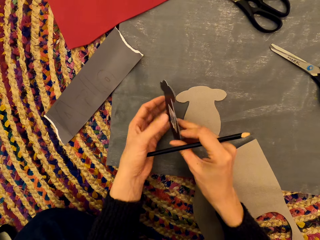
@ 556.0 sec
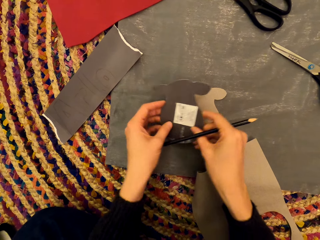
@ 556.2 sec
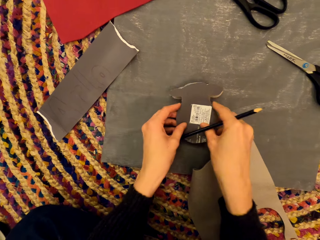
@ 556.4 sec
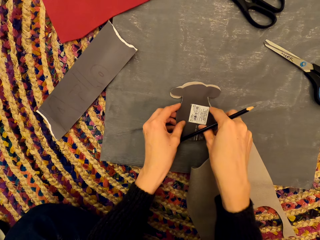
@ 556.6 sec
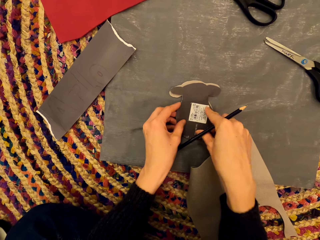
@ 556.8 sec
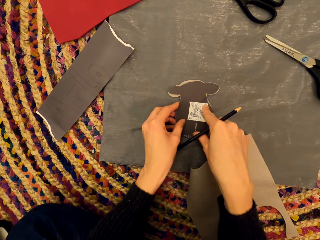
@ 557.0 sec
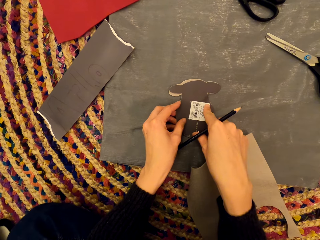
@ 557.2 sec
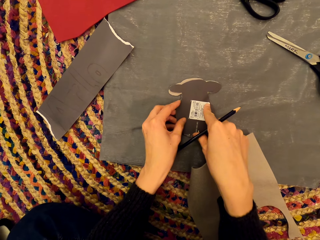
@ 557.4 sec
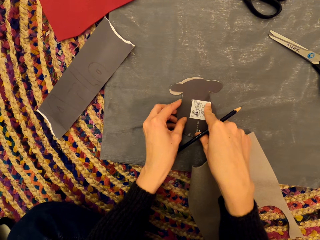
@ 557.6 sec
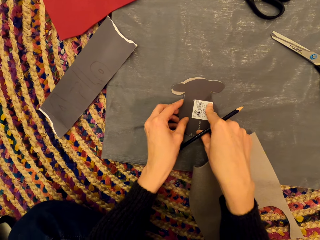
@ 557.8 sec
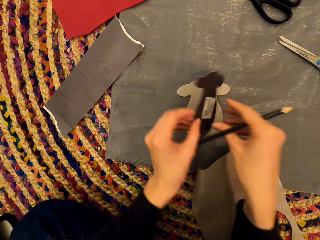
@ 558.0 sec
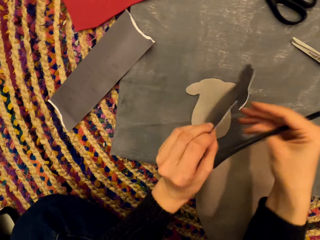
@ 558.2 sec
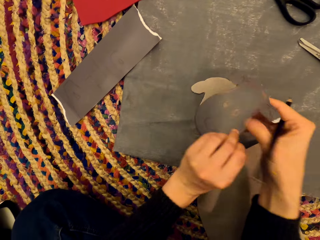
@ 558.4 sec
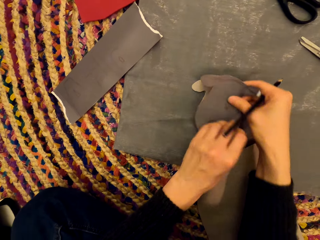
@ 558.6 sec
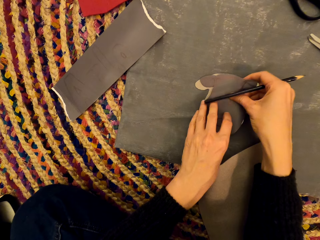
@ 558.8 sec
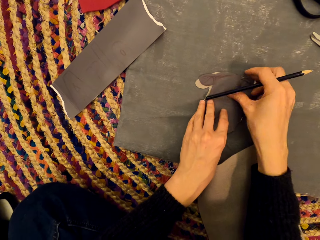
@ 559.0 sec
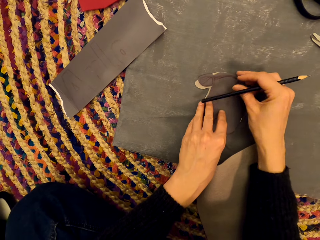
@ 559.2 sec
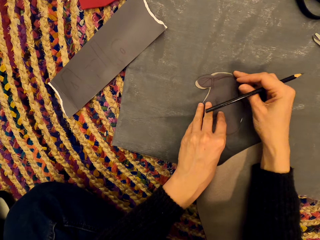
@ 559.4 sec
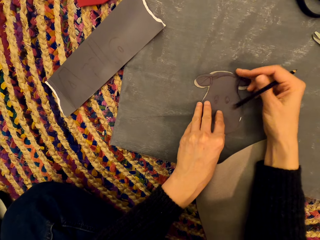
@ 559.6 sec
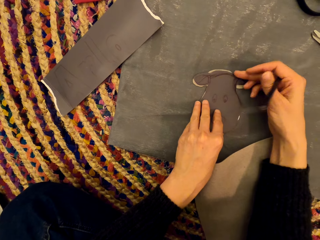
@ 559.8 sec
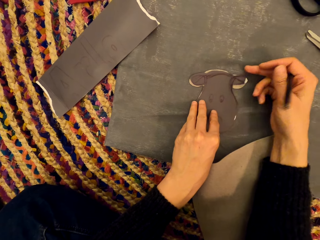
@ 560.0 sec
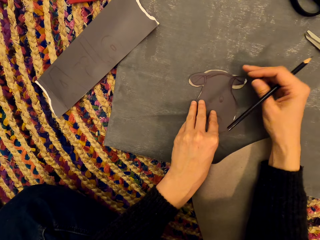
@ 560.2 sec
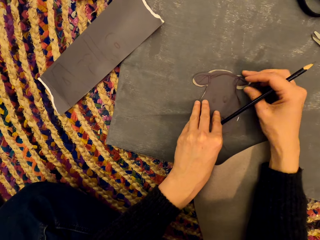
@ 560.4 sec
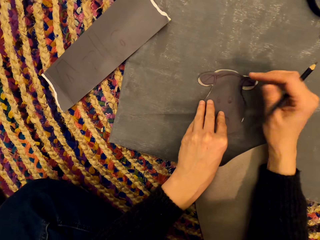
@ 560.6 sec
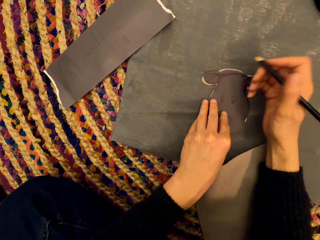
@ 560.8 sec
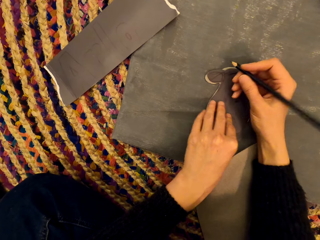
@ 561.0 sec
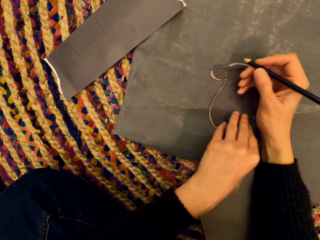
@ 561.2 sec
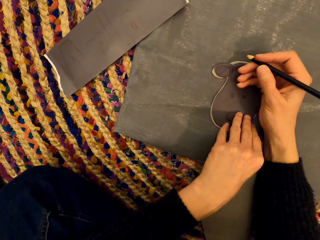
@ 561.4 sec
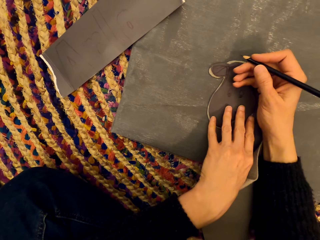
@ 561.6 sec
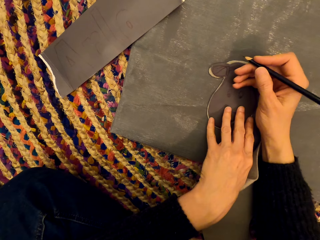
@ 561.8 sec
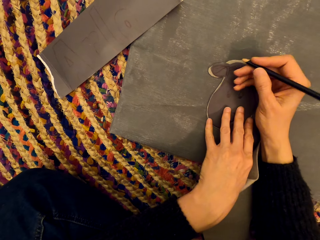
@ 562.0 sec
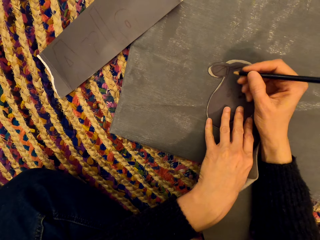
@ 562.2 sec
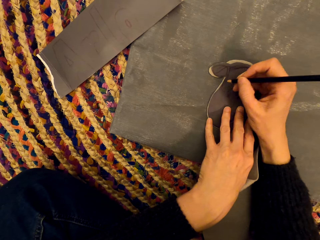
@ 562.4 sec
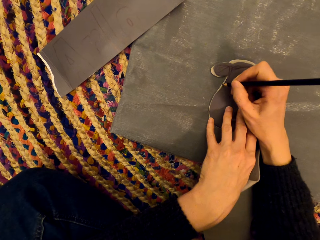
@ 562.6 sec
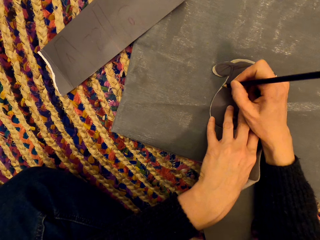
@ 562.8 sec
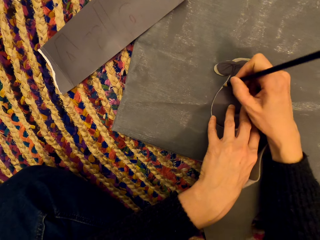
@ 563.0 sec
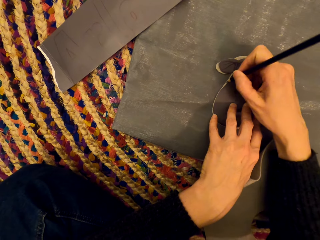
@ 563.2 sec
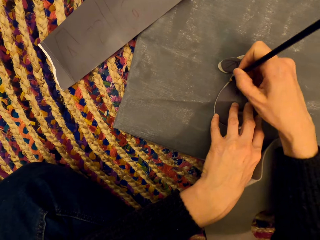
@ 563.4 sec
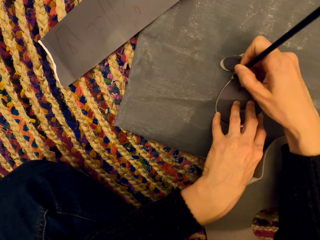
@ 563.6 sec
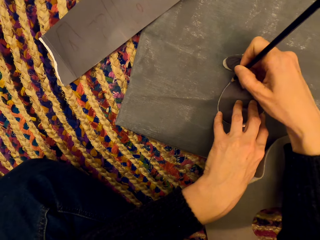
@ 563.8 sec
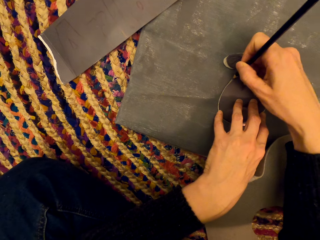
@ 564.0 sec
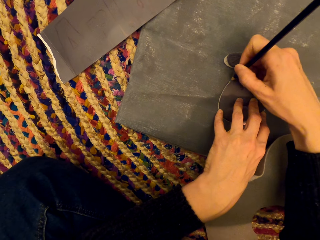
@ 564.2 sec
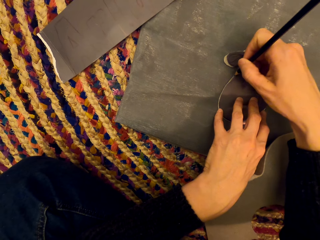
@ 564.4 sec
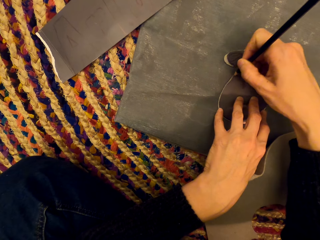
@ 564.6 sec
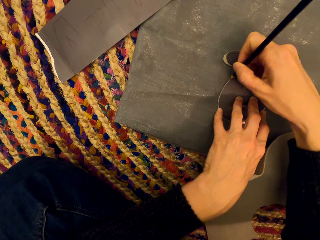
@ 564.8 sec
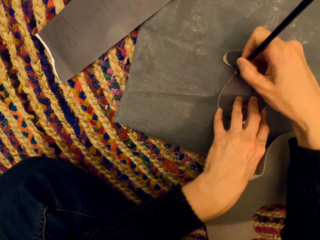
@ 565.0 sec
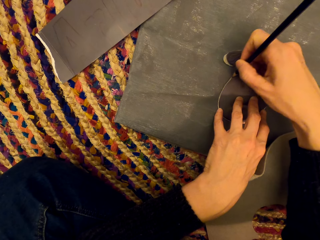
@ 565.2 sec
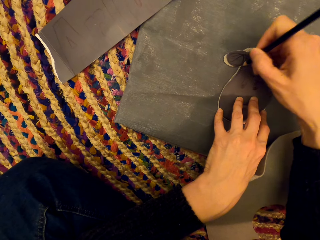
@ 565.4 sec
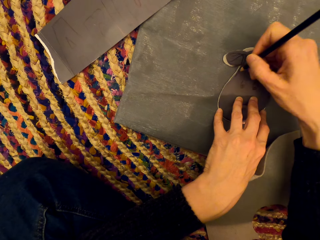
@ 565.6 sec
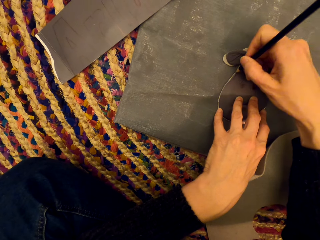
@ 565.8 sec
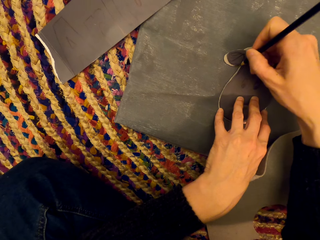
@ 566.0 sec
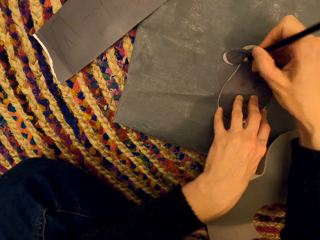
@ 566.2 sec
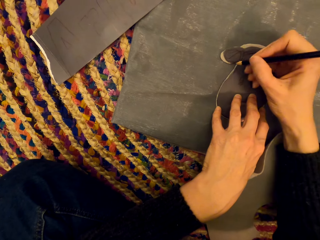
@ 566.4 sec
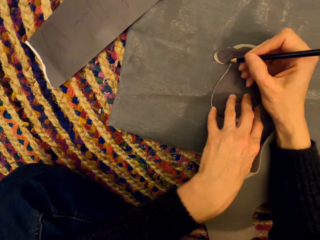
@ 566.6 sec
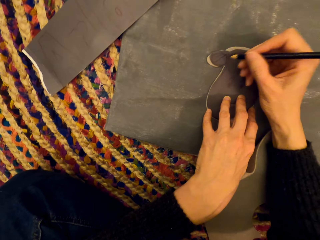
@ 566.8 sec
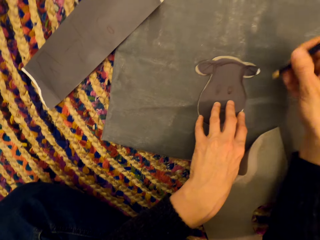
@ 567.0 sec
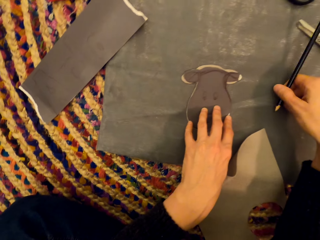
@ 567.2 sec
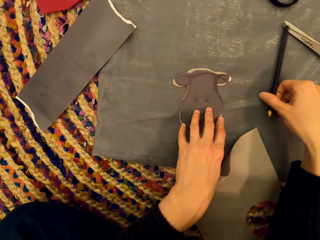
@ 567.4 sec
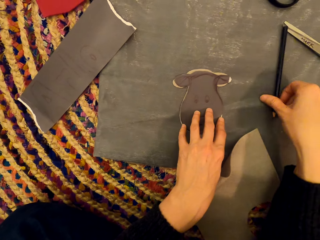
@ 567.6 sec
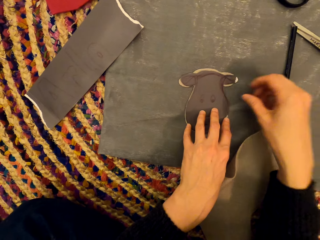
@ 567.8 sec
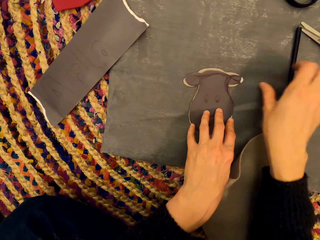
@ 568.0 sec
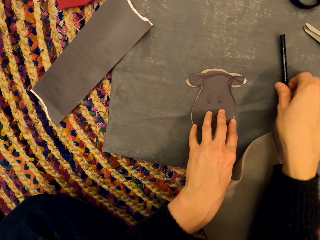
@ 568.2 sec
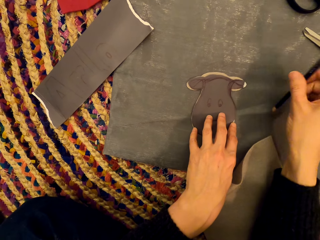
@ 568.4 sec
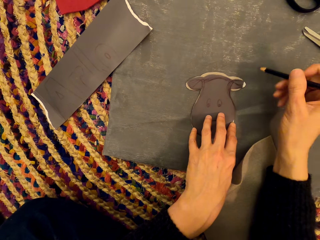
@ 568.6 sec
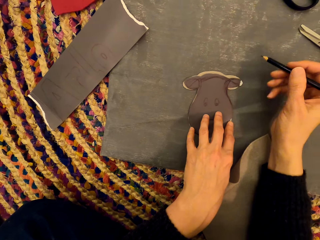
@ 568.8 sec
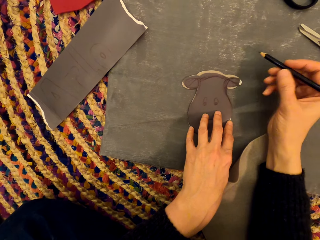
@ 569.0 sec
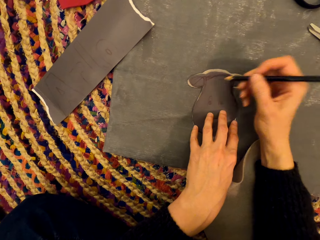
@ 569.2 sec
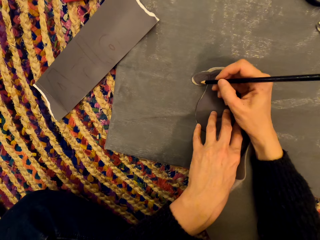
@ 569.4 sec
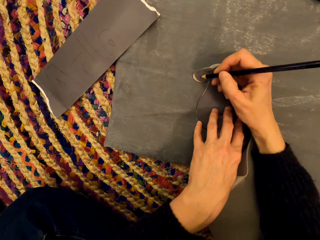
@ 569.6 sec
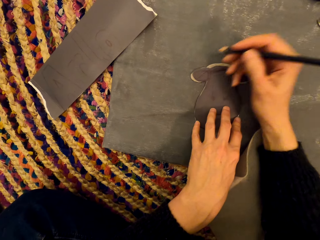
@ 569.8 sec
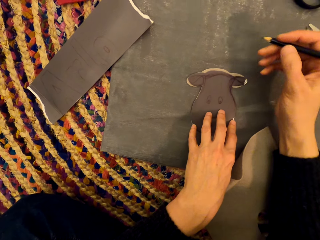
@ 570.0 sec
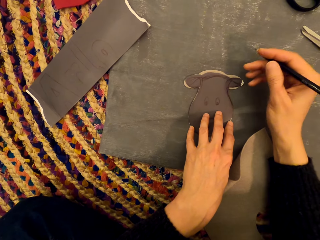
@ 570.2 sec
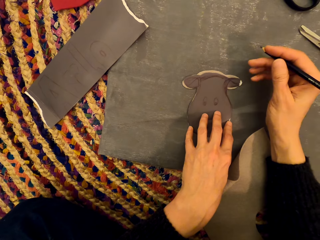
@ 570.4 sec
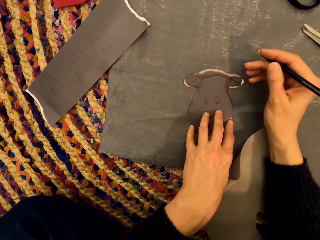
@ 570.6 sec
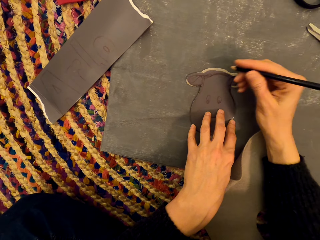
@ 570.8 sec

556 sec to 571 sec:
The camera wearer turns the paper art. They adjust the paper art. They turn the paper art. They adjust the paper art. They draw the paper. They drop the pen. They pick up the pen.

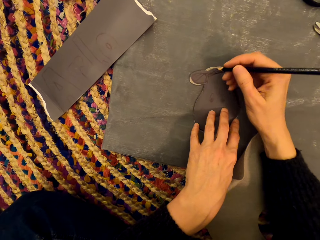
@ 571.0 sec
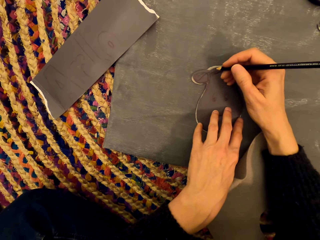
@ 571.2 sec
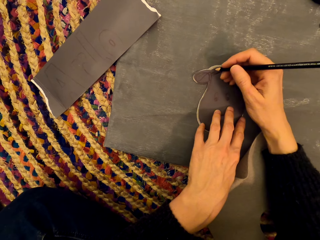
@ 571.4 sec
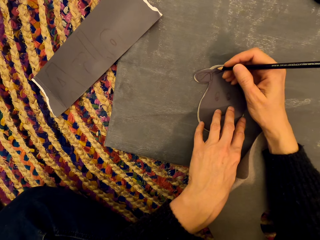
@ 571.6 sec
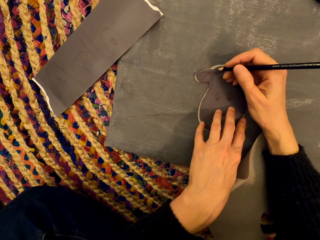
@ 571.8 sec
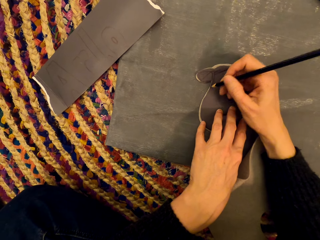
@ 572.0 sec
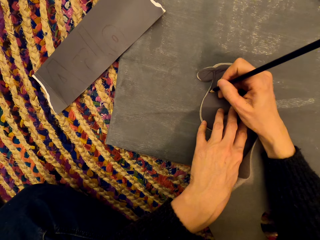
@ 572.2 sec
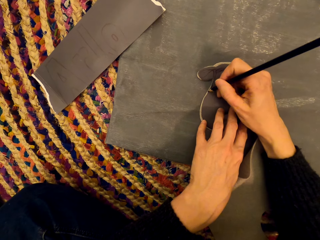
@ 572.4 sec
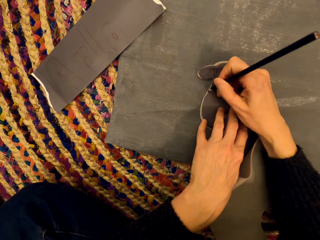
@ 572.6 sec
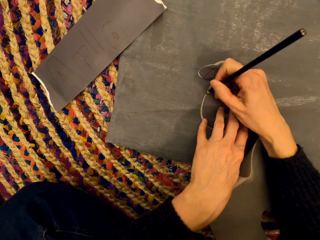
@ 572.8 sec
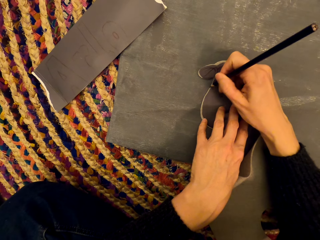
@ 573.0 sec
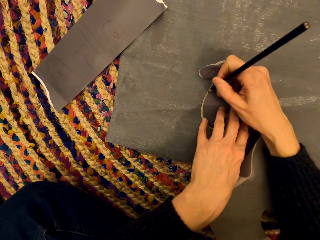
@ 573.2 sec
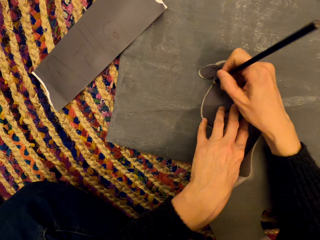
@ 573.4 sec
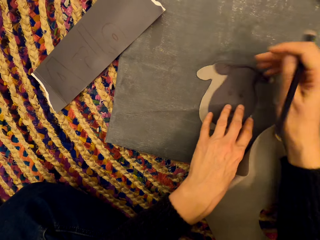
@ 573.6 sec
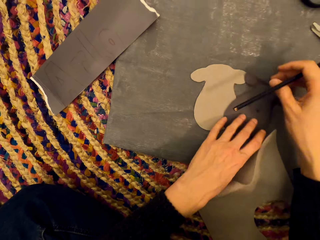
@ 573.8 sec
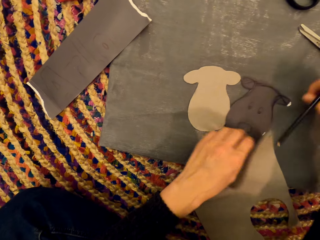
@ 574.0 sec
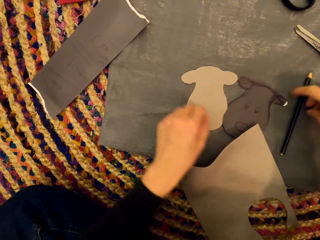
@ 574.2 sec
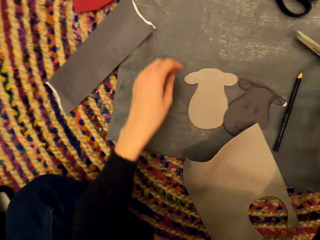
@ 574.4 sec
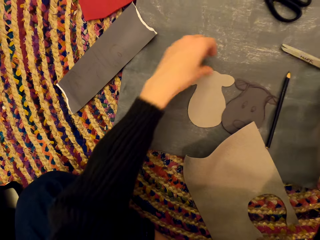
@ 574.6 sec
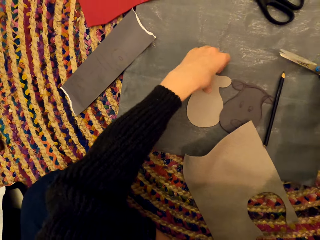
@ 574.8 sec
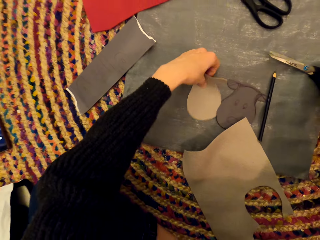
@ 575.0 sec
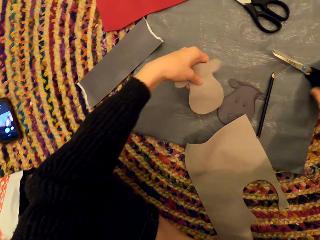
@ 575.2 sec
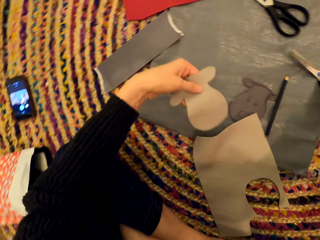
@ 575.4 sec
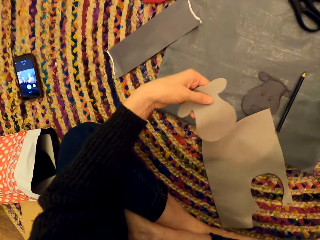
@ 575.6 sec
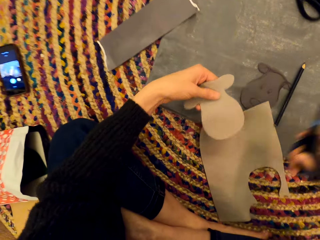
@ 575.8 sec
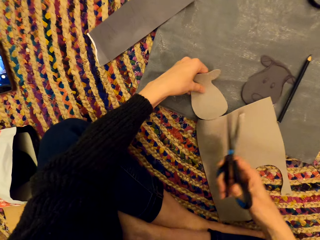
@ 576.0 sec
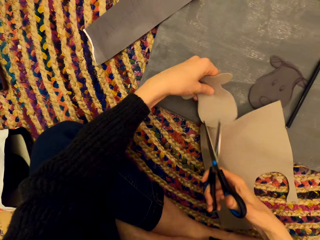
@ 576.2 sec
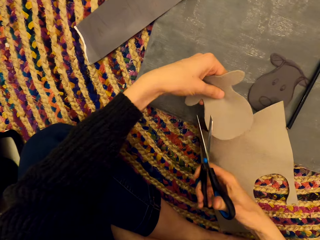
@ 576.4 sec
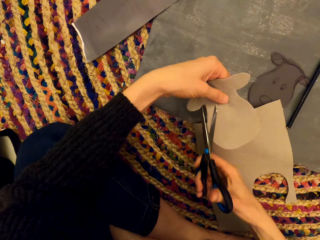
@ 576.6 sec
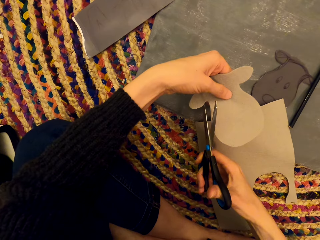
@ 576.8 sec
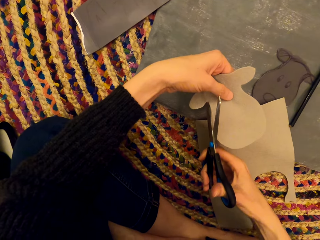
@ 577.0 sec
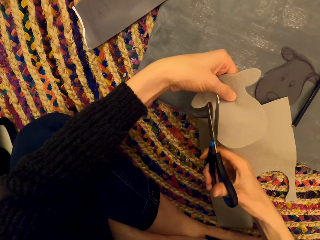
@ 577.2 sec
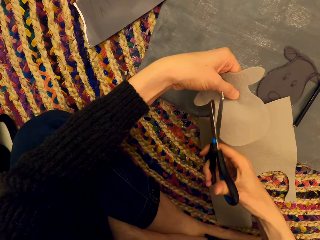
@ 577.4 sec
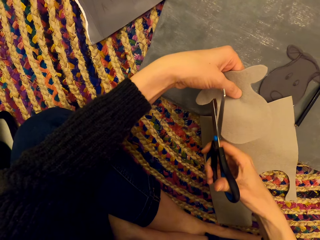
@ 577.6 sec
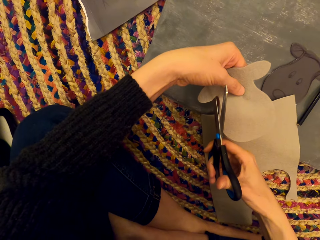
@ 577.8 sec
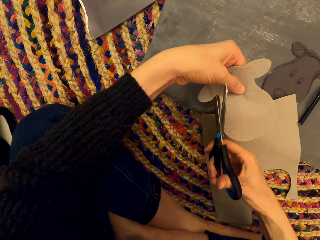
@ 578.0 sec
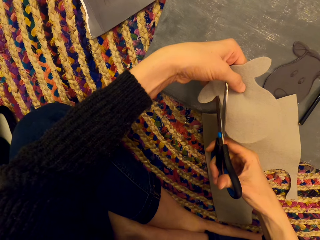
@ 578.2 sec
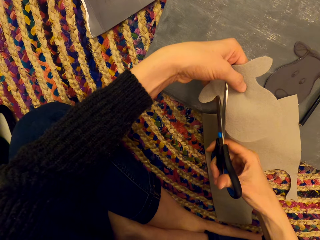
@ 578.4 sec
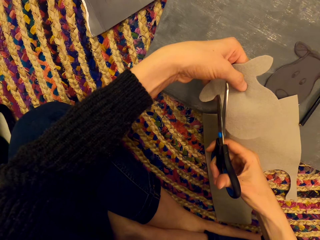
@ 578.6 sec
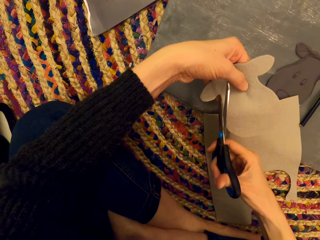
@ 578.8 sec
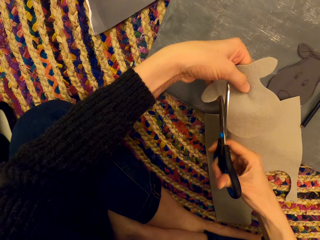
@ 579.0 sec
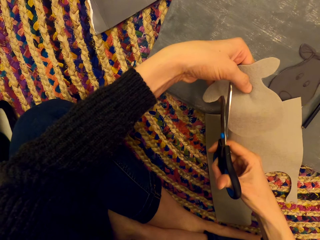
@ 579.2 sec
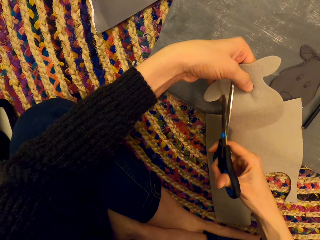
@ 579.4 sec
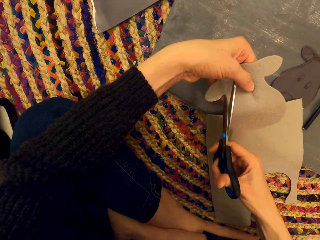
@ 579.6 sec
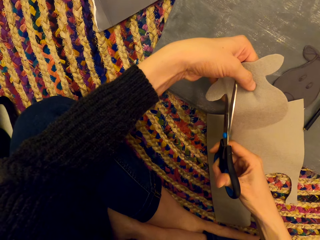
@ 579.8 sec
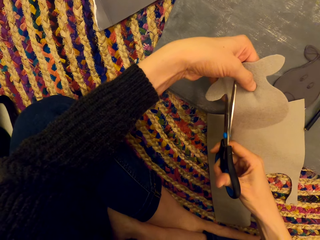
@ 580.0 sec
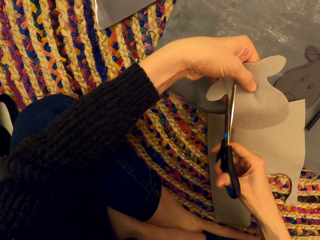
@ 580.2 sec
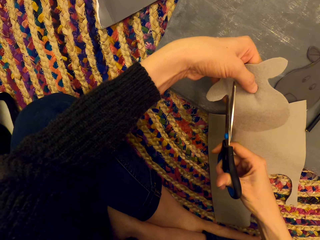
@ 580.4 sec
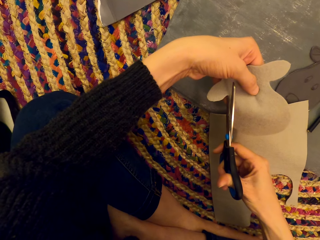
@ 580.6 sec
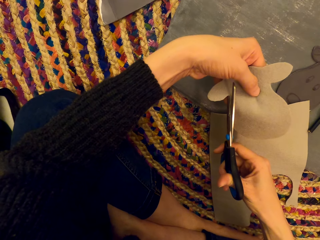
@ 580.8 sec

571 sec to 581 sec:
The camera wearer draws. They move the paper art. They drop the pen. They pick up the paper. They pick up the scissors. They cut the paper with the scissors.
